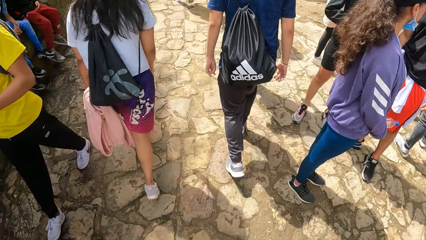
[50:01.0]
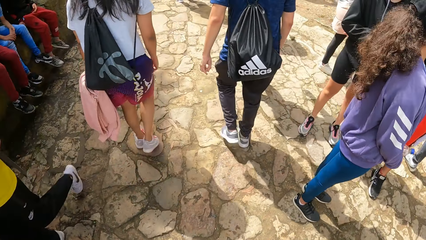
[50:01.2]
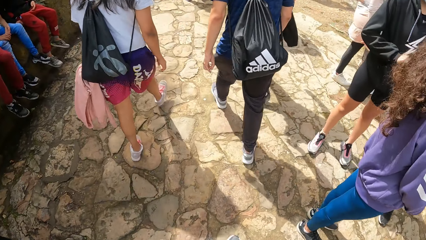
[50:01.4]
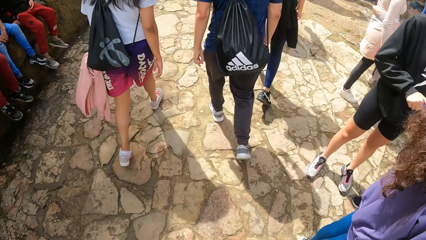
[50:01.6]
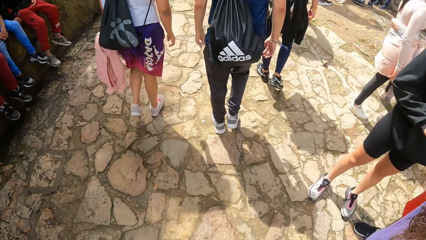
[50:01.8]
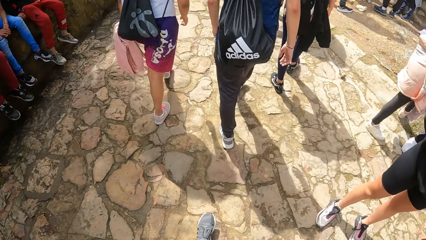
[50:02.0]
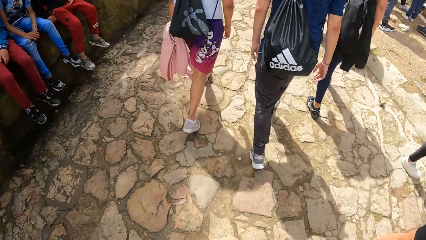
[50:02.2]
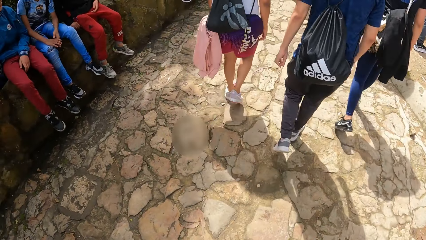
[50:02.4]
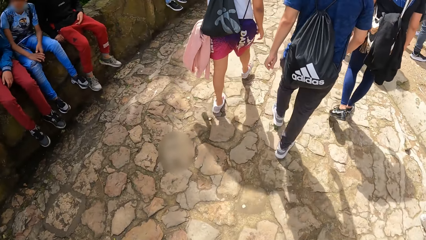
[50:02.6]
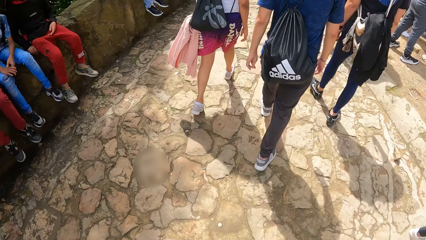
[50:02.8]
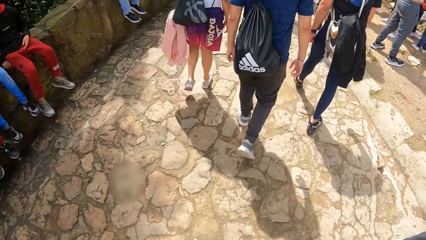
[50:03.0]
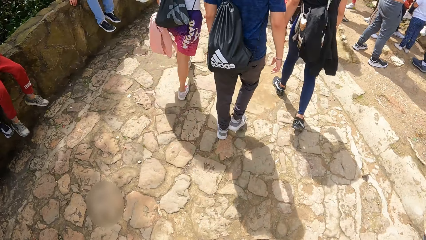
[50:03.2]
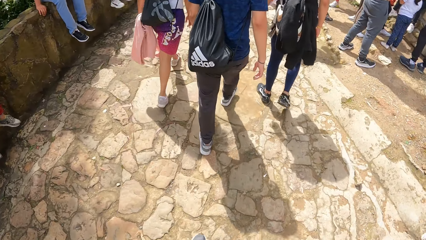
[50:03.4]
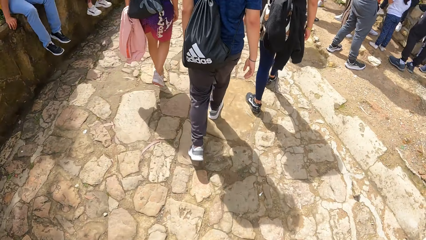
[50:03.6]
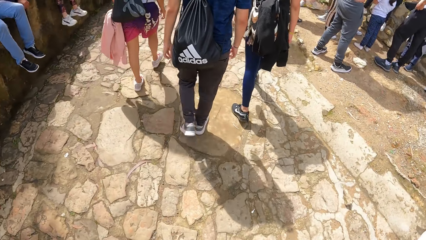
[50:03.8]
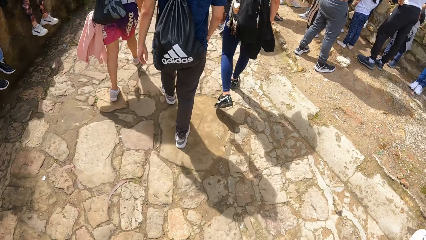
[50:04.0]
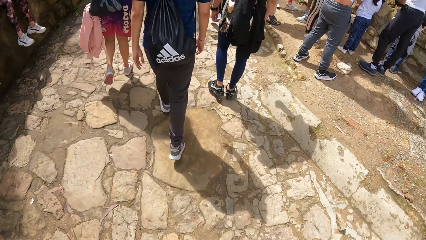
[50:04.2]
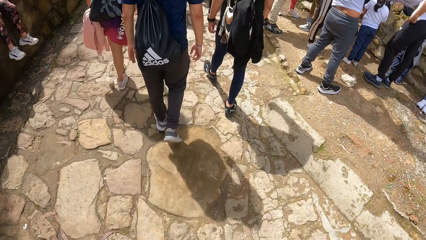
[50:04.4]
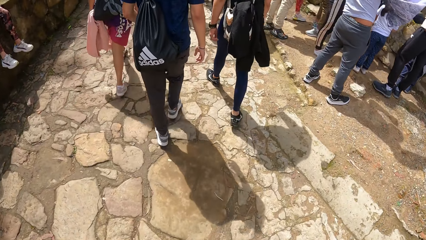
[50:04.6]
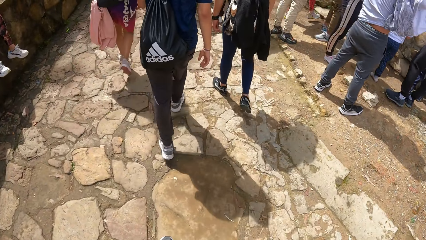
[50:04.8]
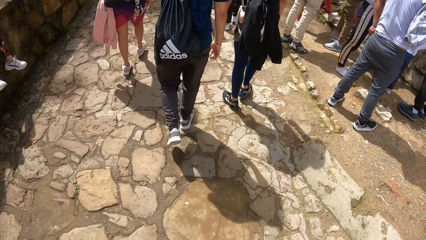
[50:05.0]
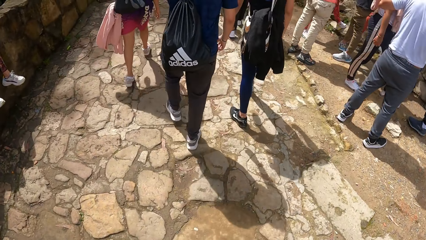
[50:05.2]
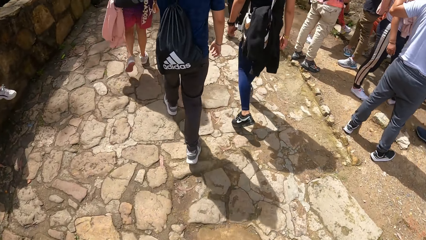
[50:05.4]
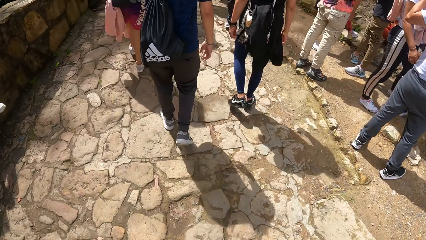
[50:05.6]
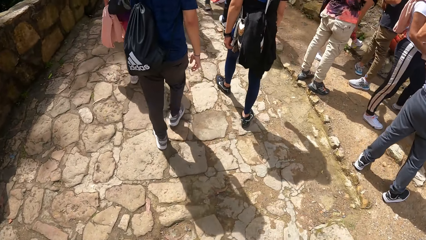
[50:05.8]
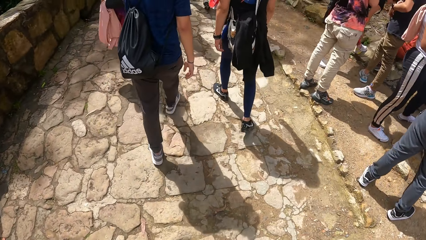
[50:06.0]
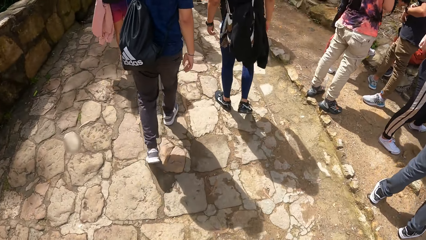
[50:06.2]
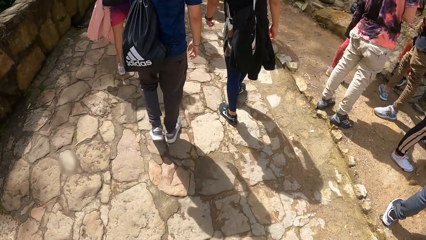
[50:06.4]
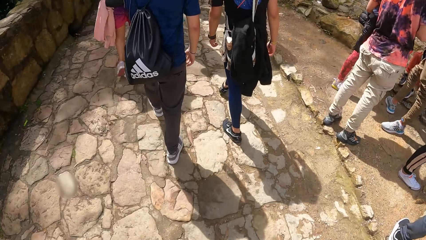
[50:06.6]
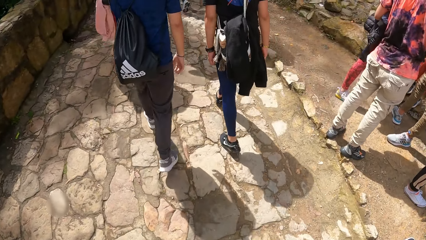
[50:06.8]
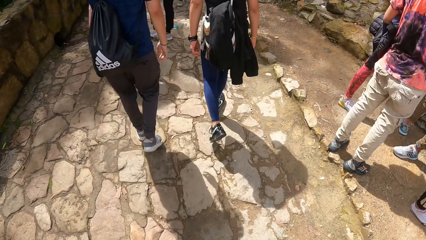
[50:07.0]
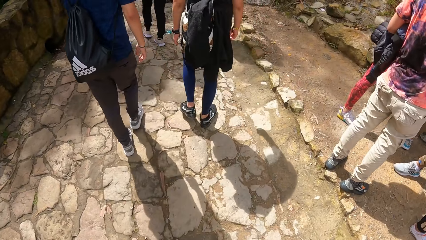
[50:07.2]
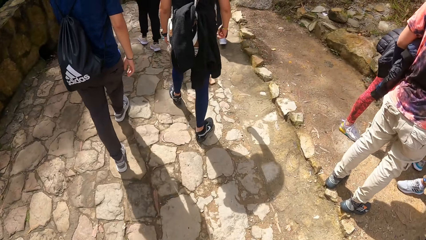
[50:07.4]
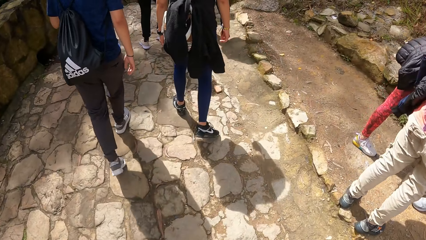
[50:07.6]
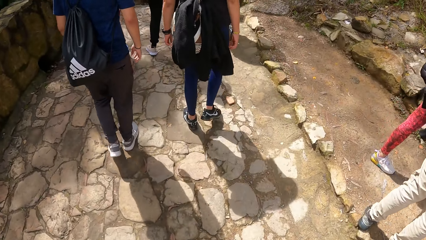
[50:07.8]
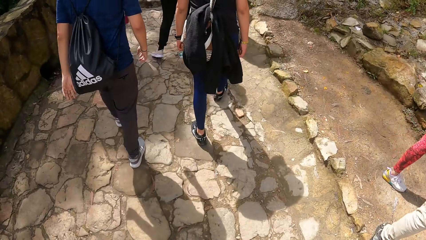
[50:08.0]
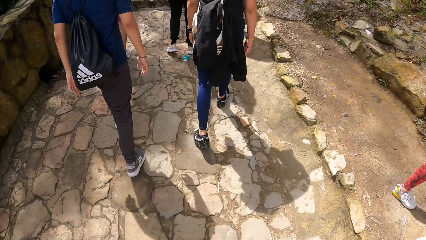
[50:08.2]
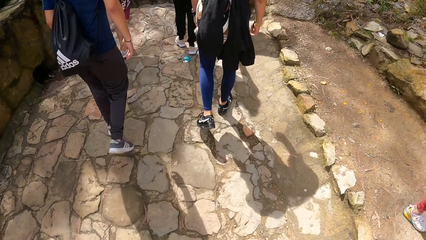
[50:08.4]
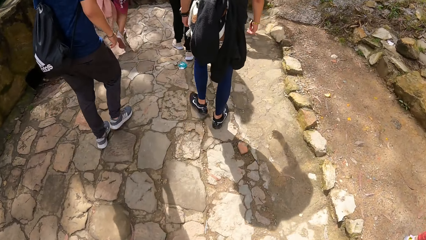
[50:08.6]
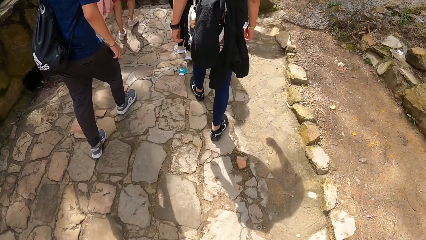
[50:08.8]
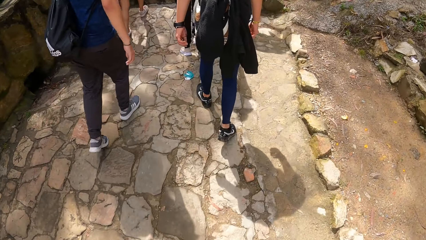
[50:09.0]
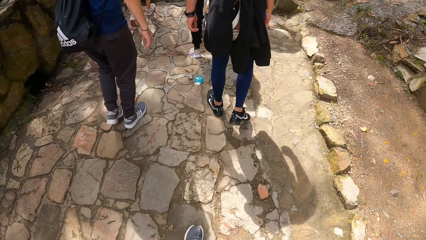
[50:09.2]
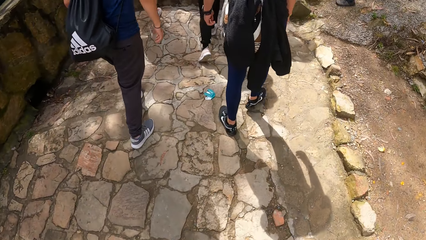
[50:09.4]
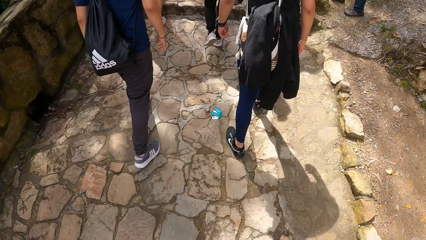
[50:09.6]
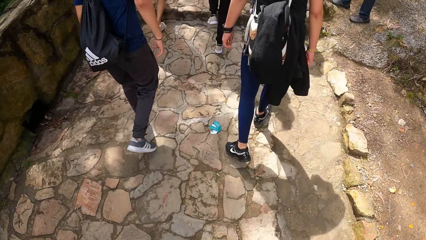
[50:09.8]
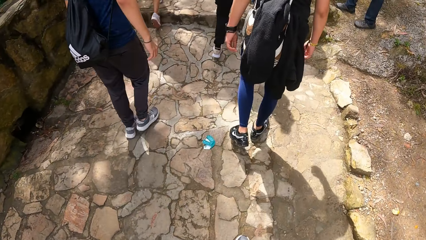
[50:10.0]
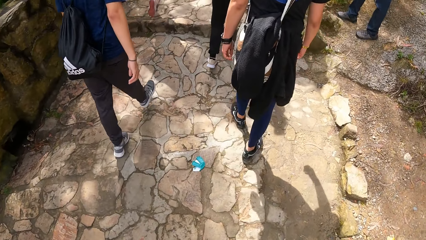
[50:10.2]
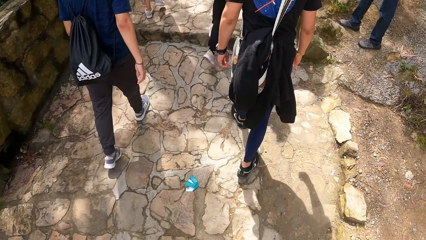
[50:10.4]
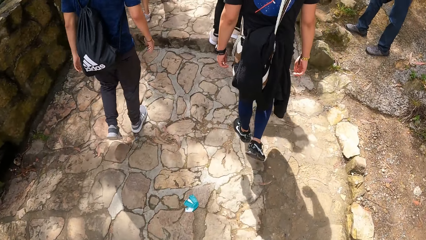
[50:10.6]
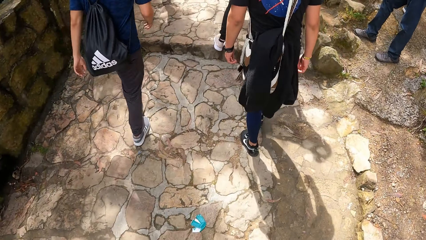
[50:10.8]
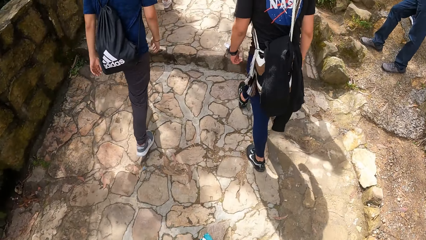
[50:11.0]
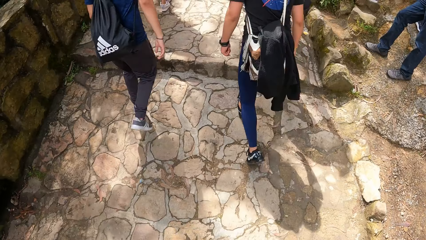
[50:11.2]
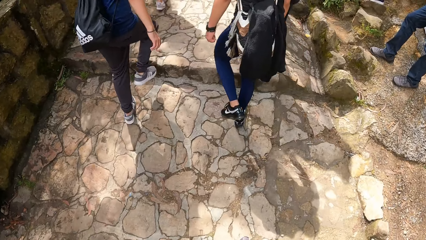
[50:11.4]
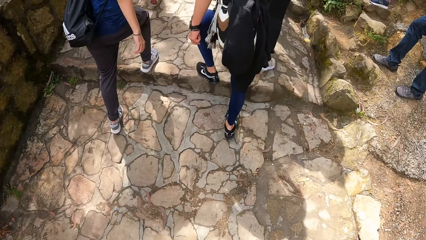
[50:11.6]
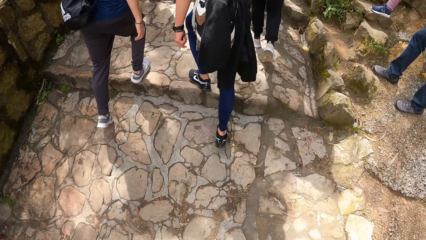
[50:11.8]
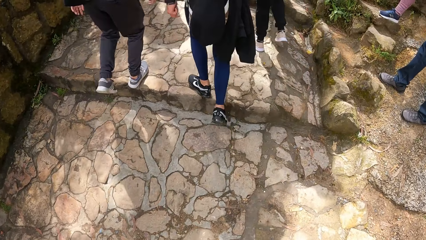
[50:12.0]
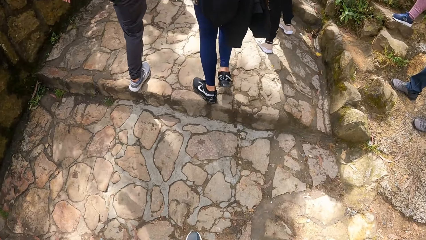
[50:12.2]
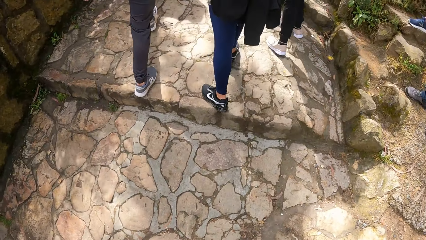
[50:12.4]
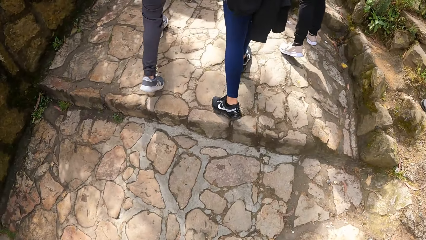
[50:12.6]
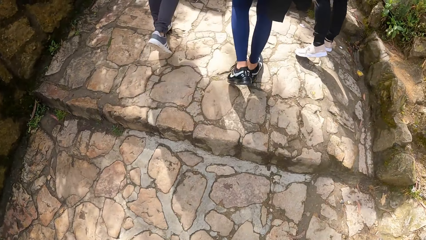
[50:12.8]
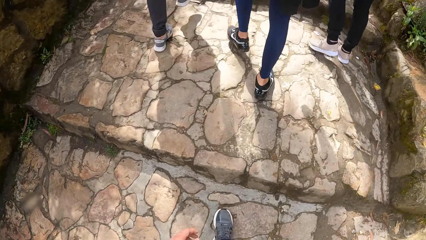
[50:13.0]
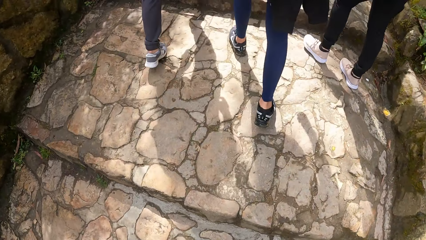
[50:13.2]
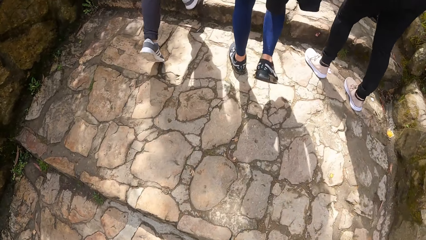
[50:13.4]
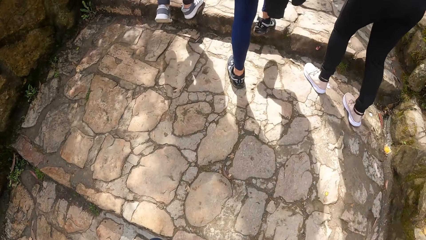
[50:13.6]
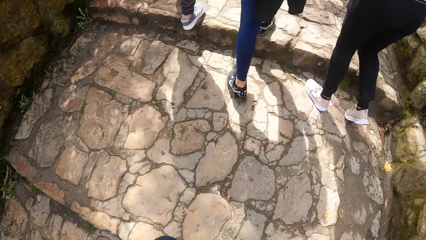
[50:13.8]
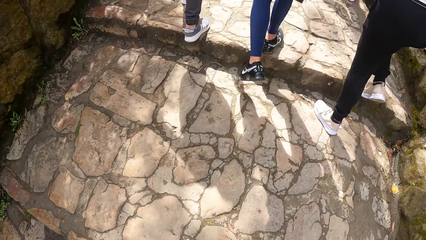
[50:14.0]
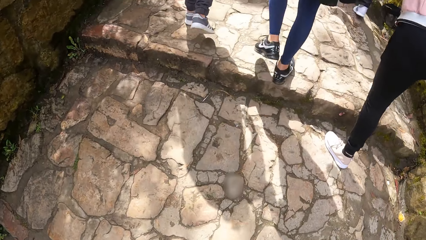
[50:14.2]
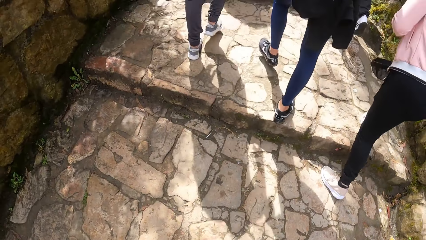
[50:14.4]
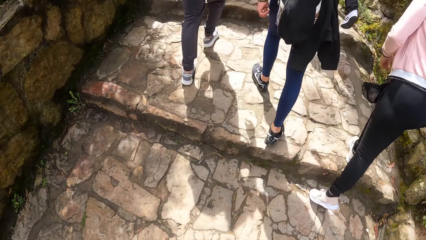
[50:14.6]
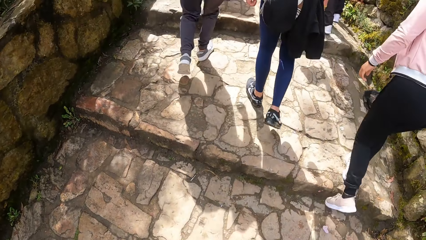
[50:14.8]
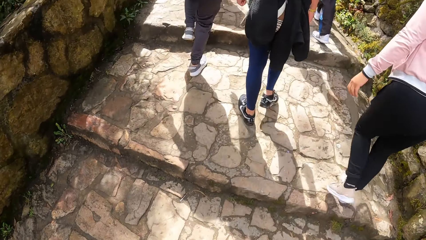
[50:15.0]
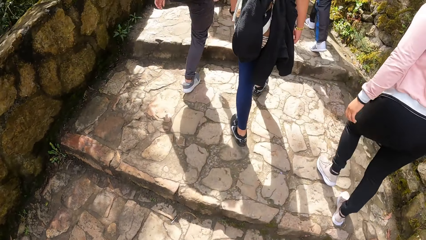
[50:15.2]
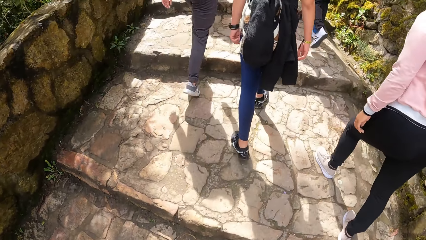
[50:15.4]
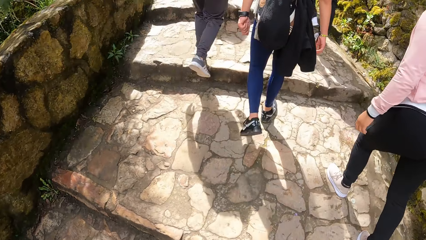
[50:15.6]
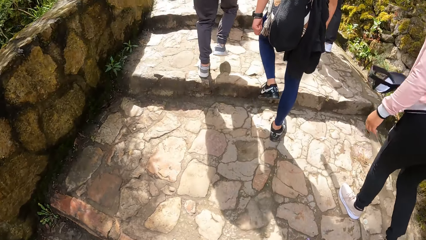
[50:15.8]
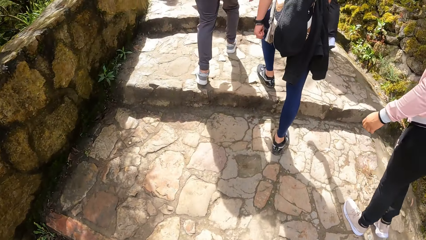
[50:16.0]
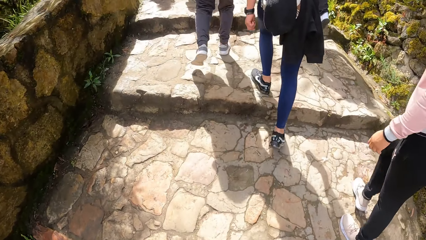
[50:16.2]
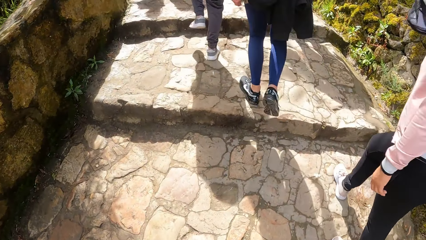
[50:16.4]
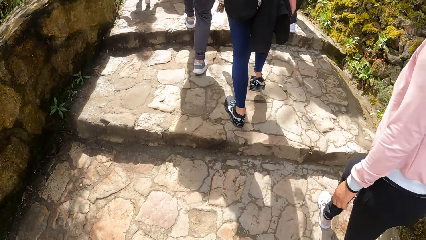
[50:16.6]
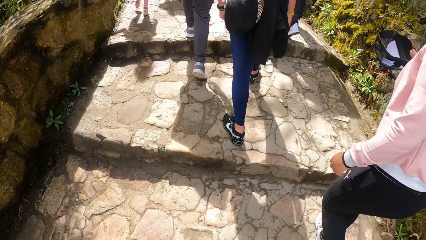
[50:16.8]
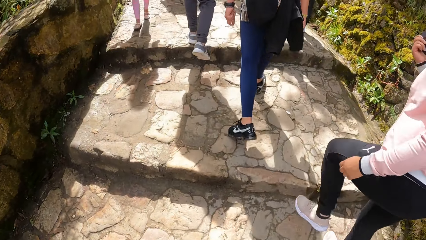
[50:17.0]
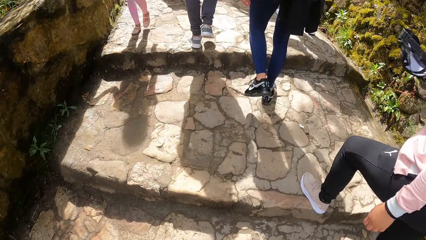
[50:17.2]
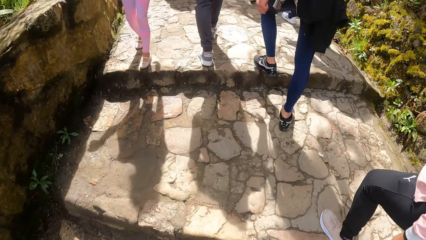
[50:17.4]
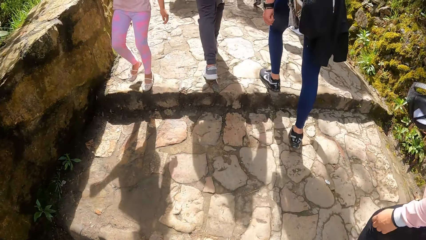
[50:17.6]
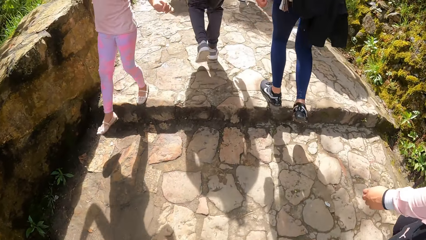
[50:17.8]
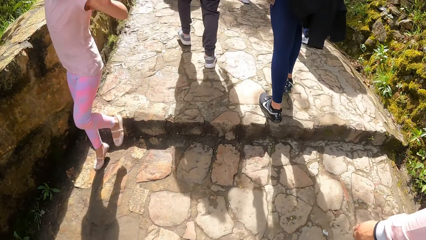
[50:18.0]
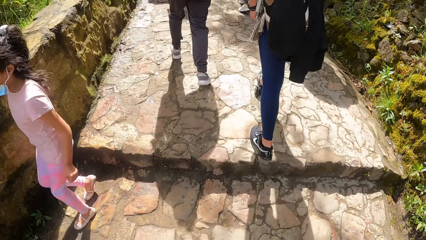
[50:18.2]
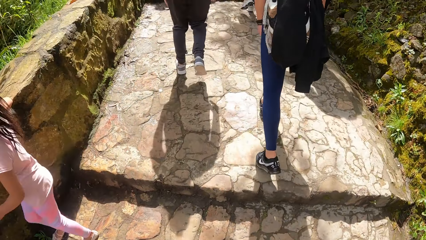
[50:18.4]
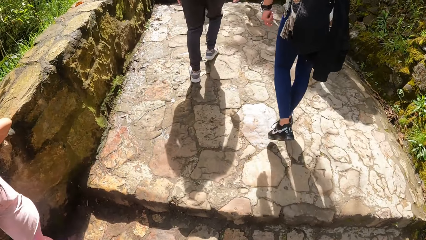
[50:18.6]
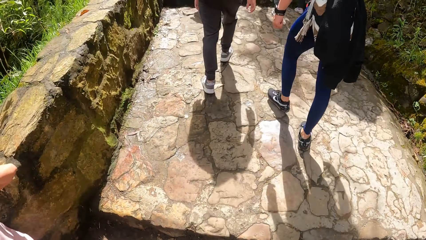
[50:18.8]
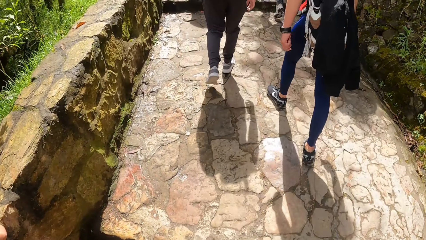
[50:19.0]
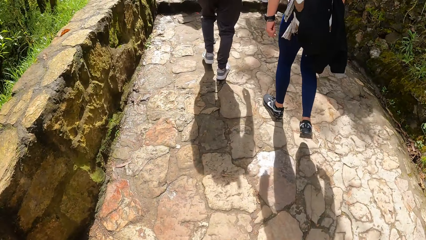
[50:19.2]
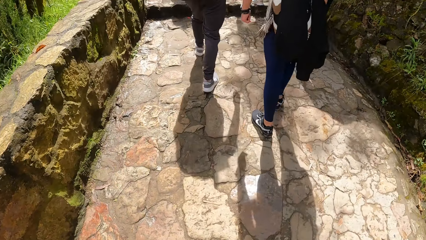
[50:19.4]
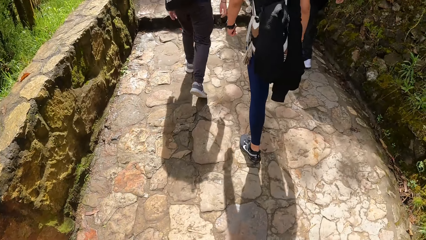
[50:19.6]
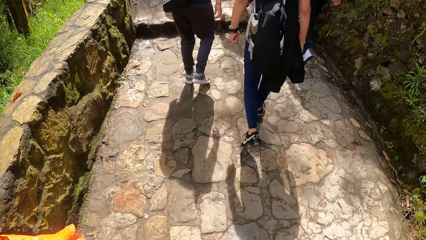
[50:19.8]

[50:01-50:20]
A man walks. Another man walks. Another man holds a cap.
